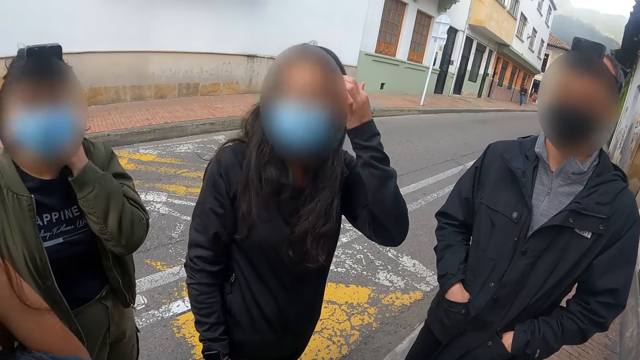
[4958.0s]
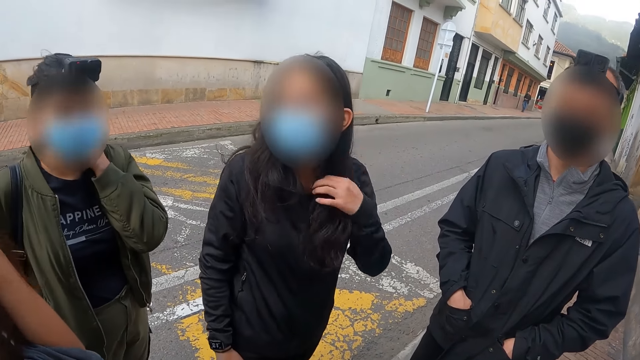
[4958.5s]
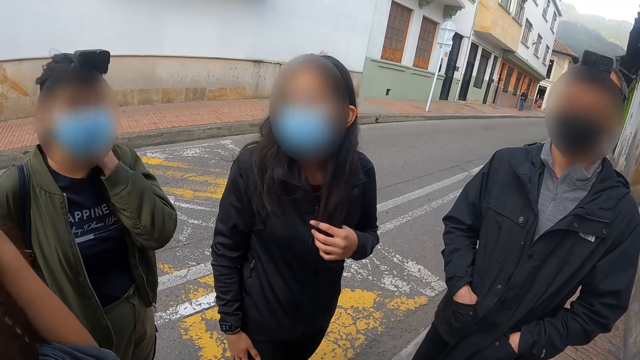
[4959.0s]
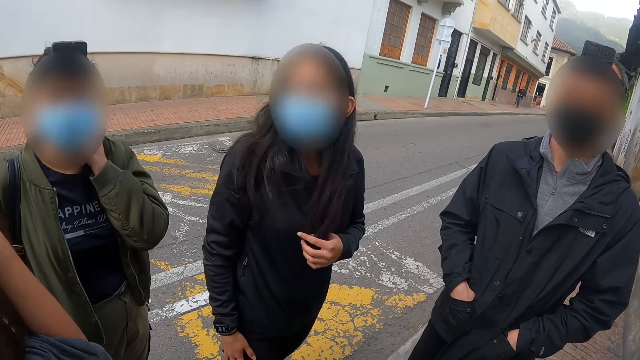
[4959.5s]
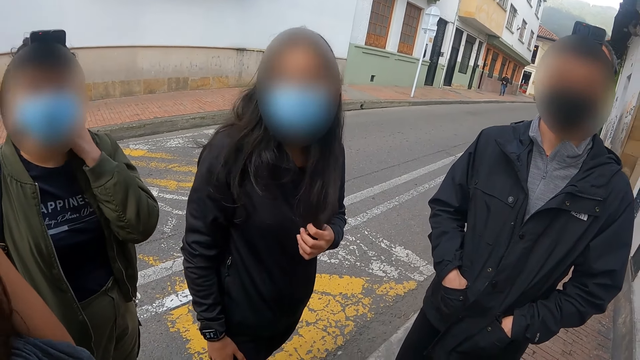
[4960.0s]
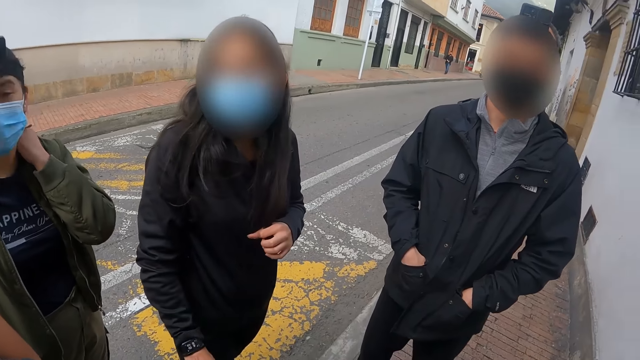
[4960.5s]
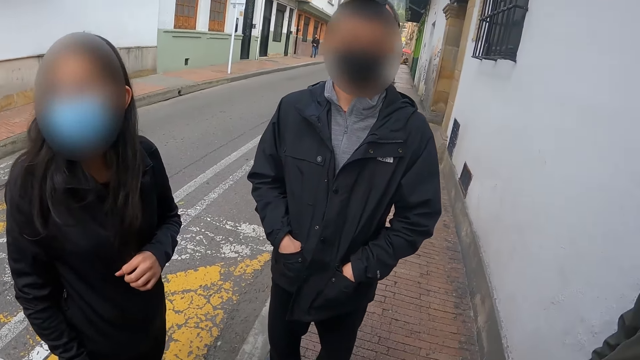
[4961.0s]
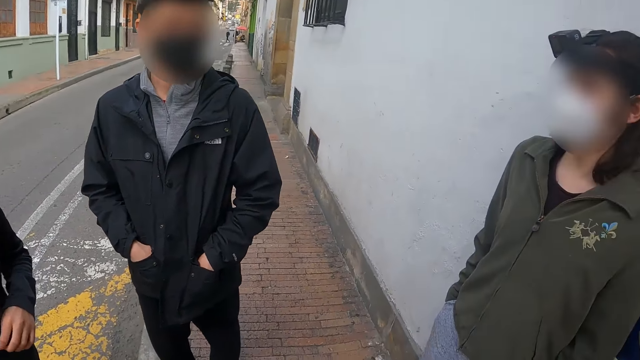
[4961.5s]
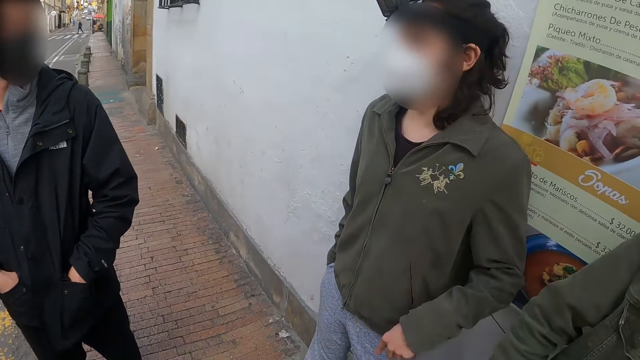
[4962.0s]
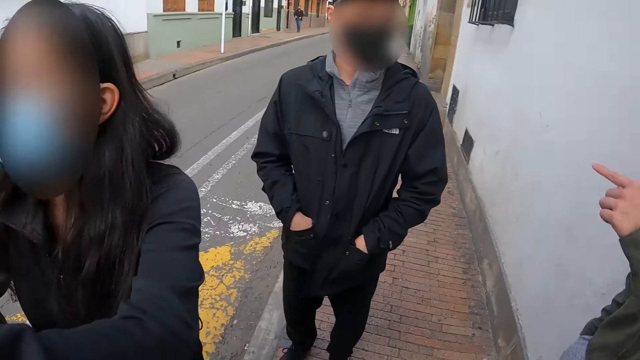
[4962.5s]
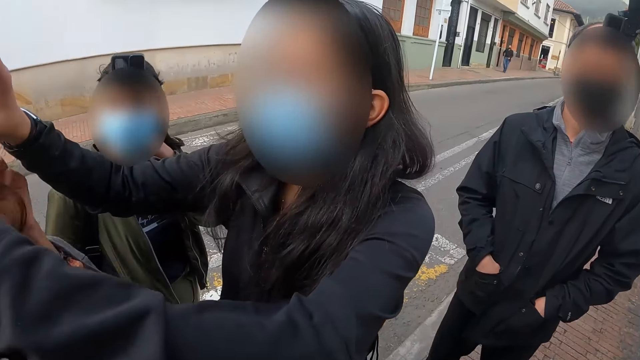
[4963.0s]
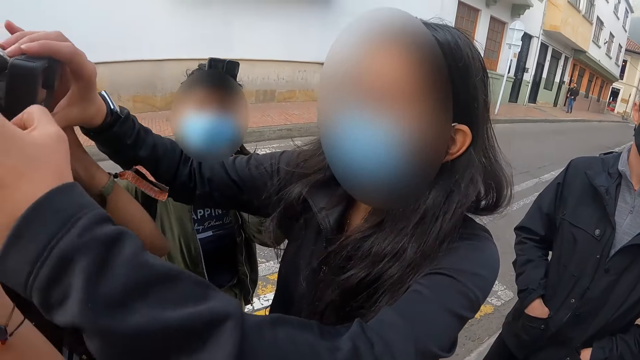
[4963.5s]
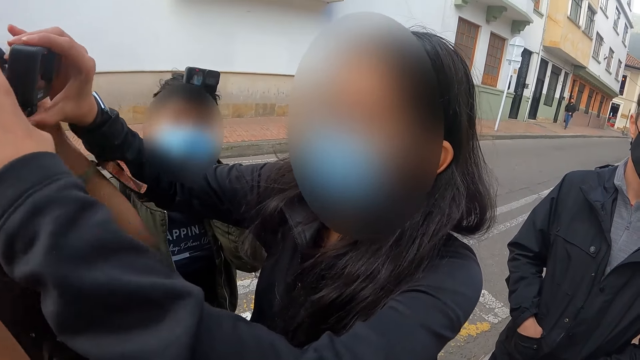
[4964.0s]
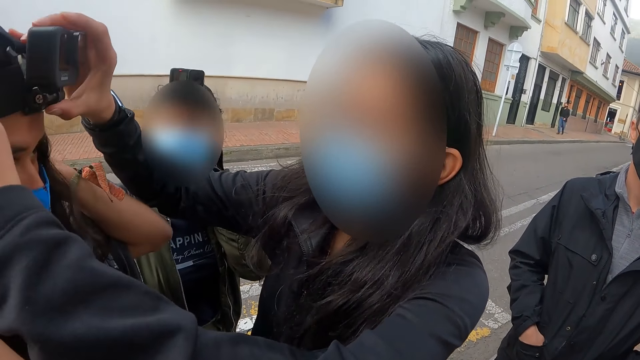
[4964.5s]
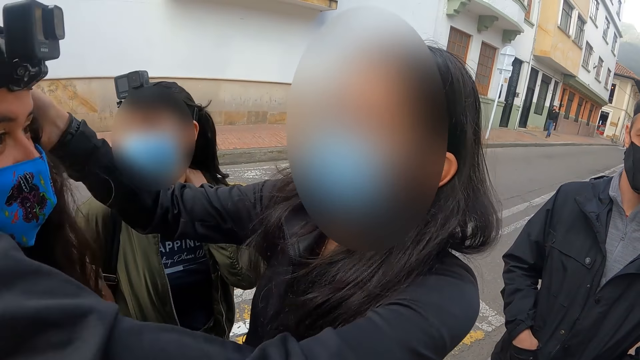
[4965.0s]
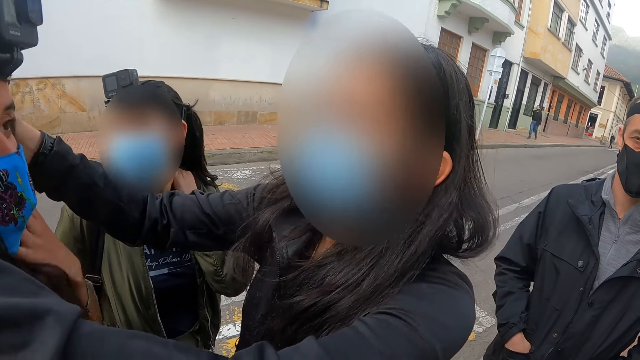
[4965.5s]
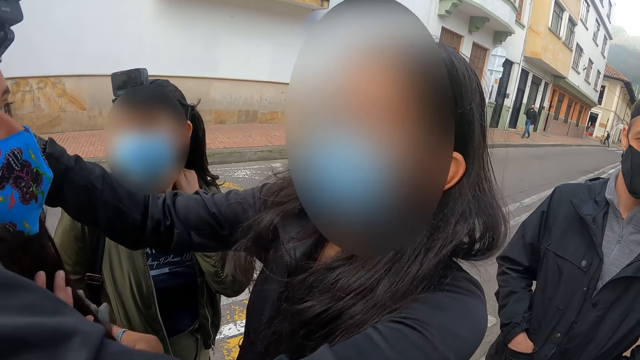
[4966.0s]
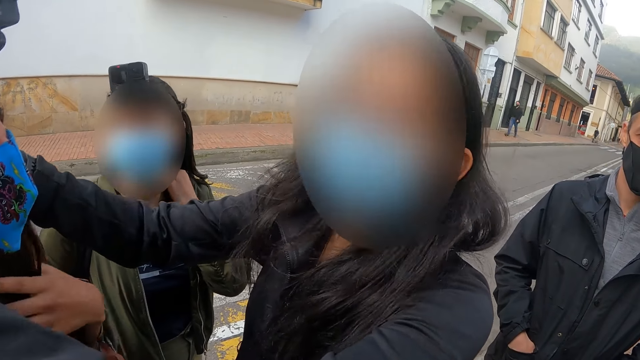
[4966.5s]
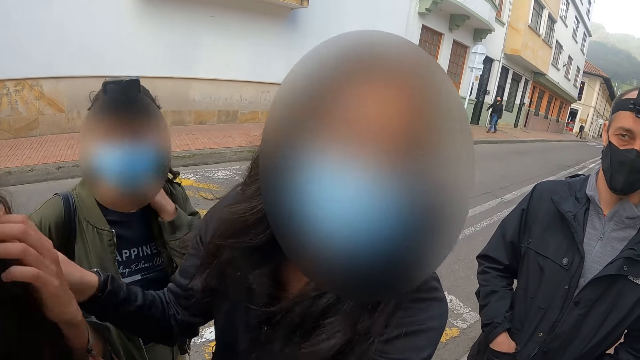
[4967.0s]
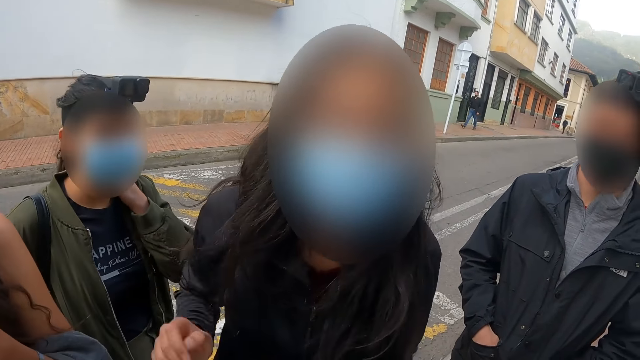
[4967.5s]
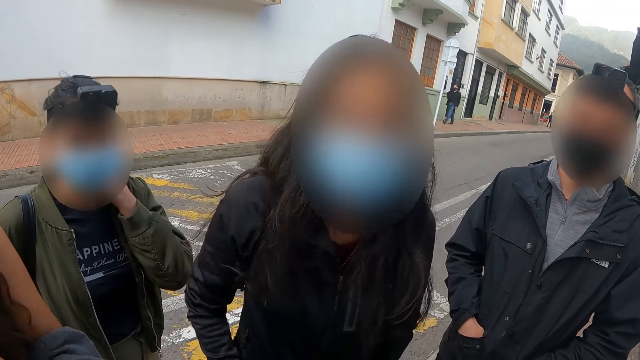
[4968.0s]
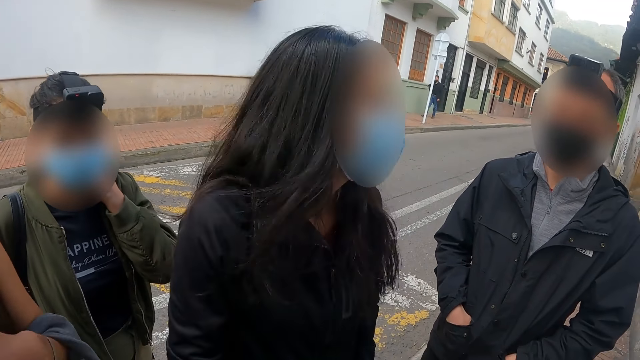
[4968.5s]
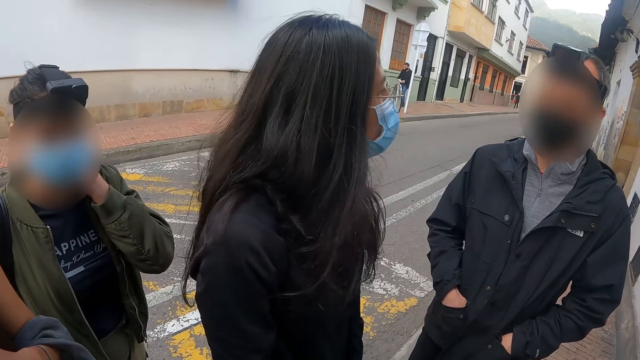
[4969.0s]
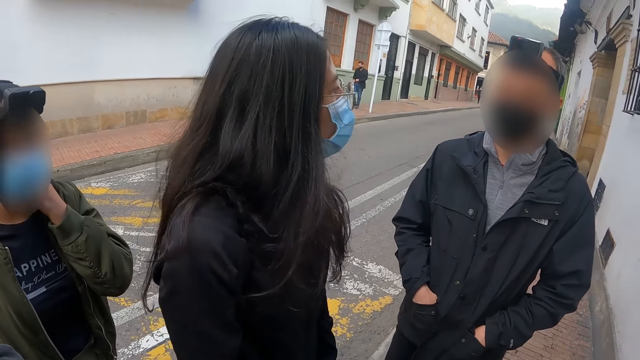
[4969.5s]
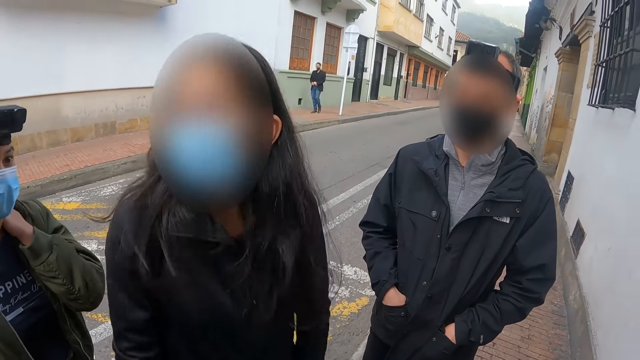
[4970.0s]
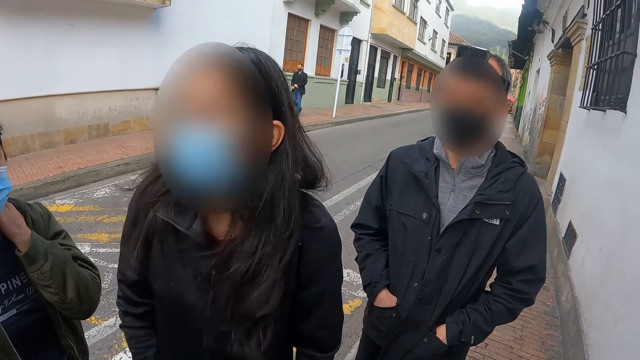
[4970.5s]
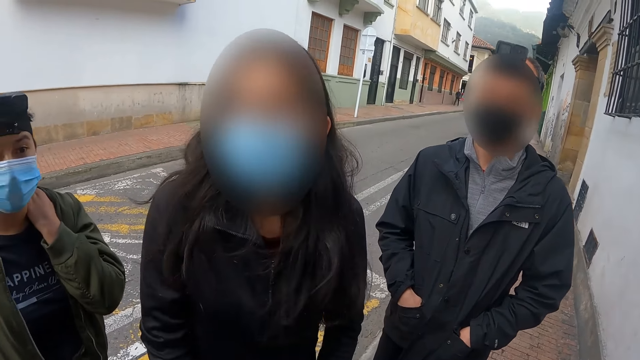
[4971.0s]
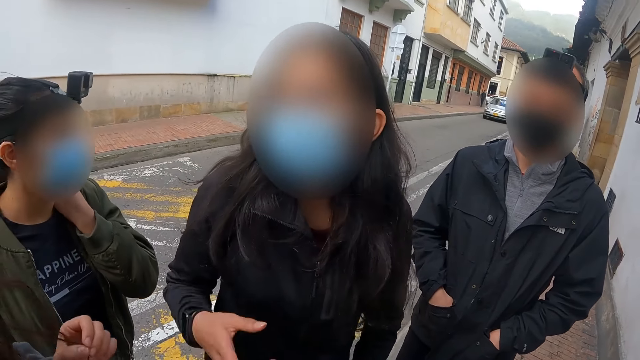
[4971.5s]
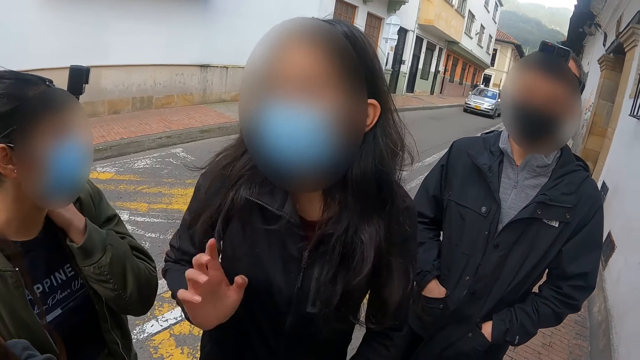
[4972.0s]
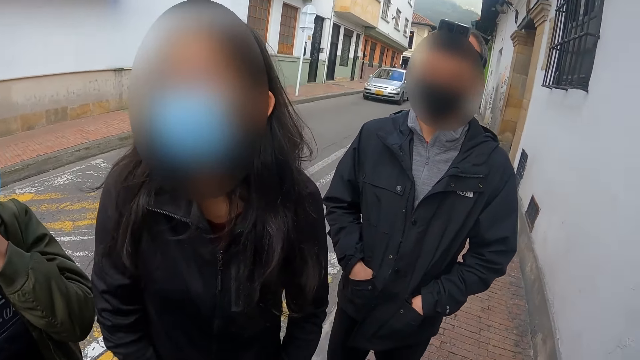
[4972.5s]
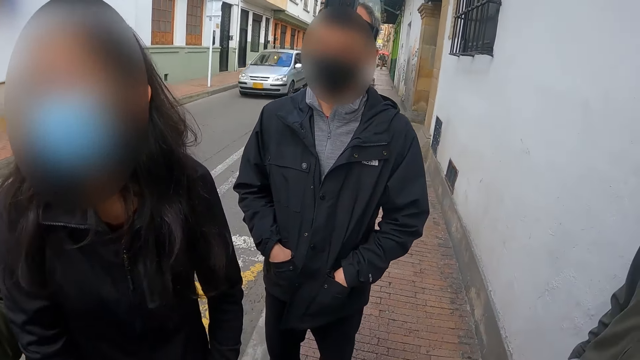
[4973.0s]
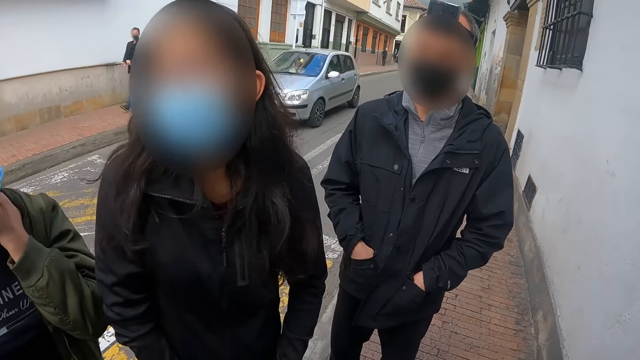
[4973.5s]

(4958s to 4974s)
A person talks to the camera wearer. The camera wearer looks around. Another person adjusts a third person's camera. The second person communicates to the camera wearer.

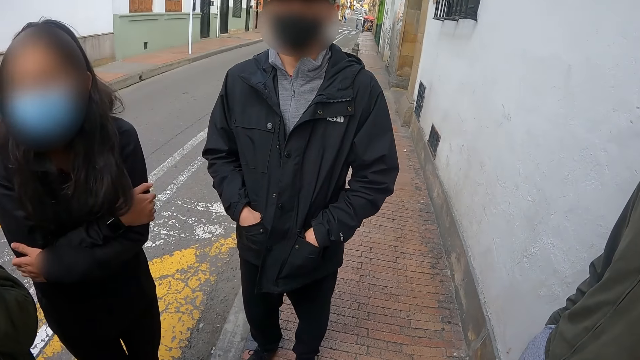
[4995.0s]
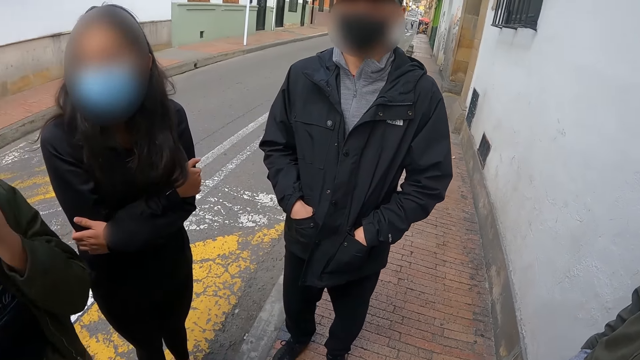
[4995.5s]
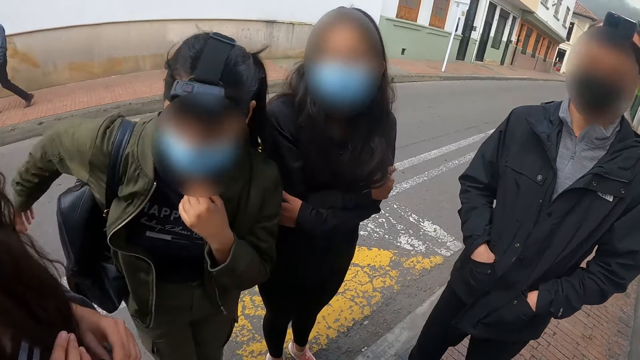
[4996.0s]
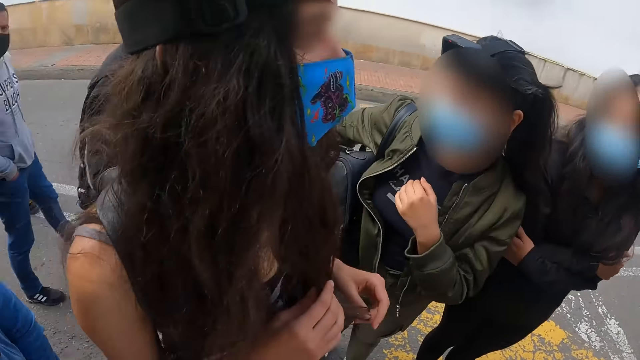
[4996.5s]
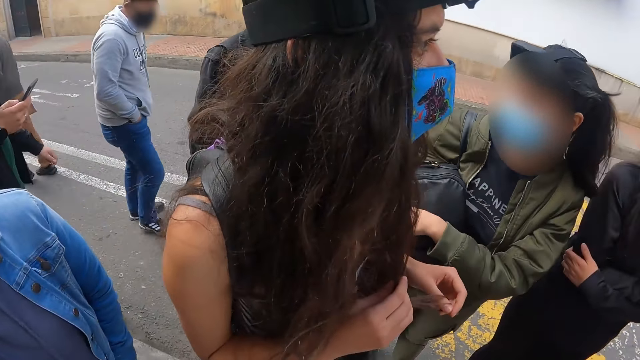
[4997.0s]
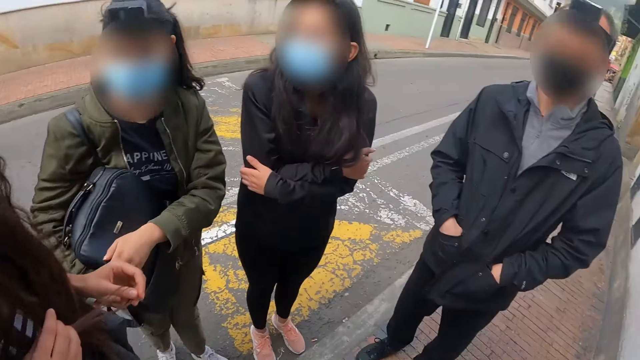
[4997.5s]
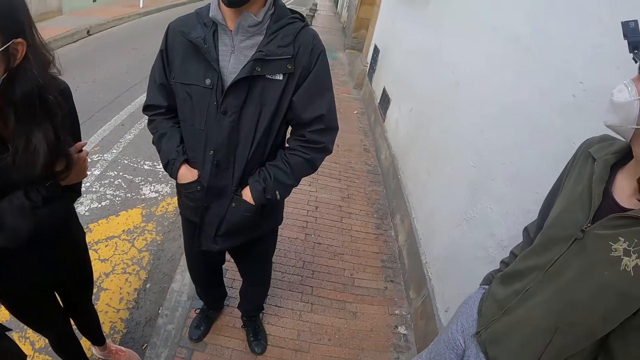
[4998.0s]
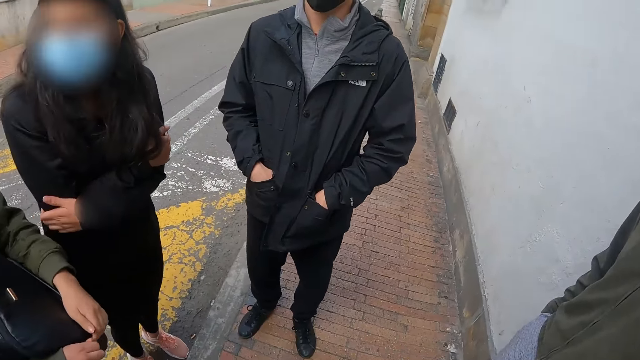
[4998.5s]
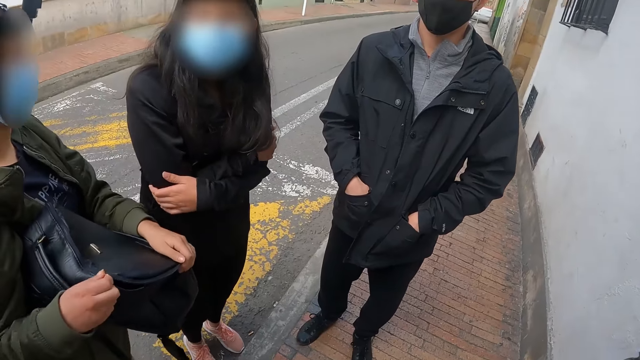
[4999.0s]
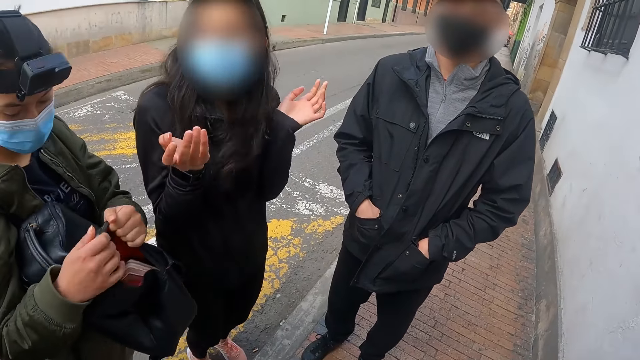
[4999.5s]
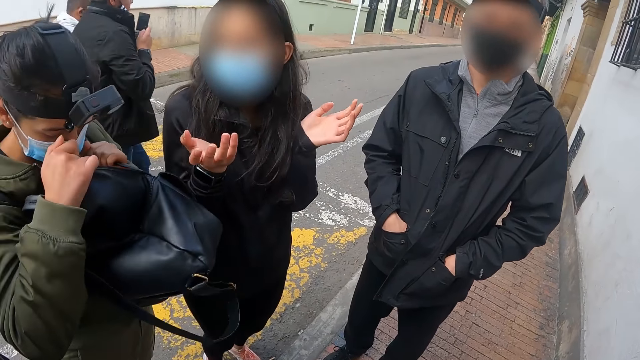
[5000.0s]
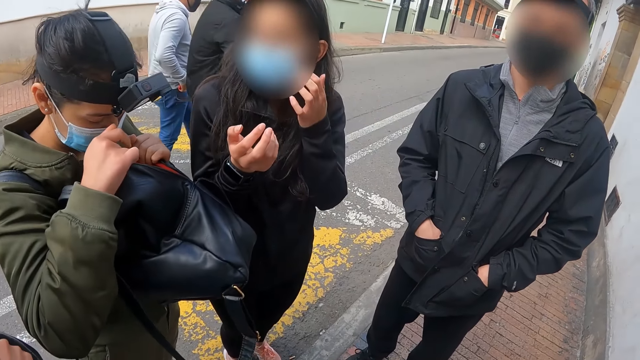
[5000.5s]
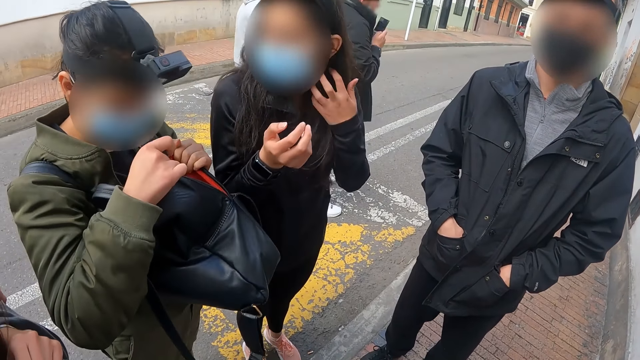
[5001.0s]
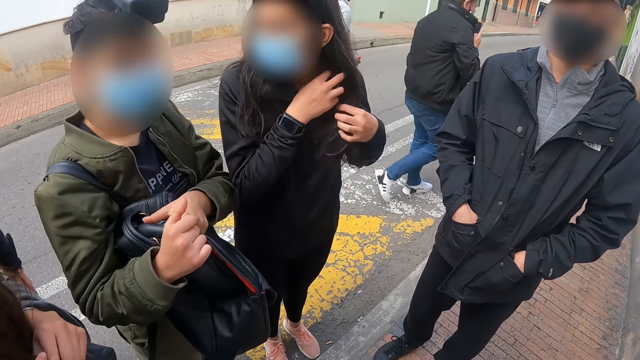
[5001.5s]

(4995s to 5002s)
The camera wearer looks around. A person opens her bag.
